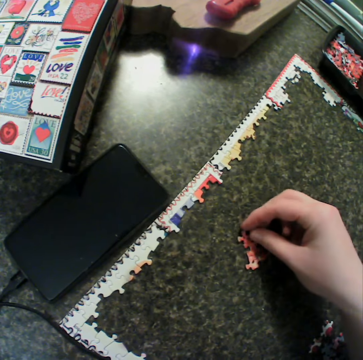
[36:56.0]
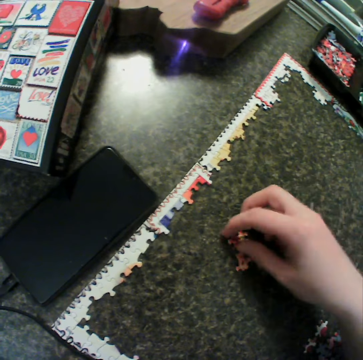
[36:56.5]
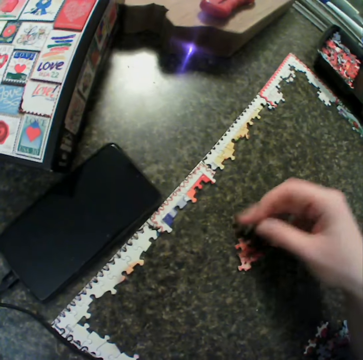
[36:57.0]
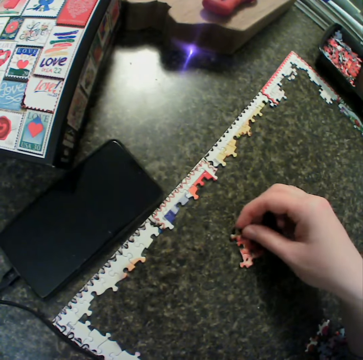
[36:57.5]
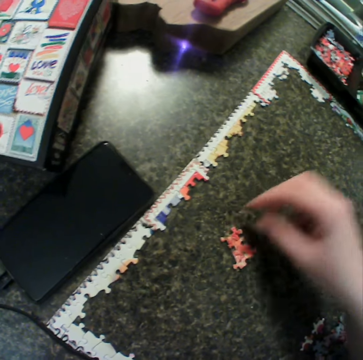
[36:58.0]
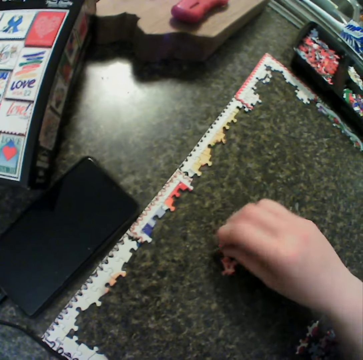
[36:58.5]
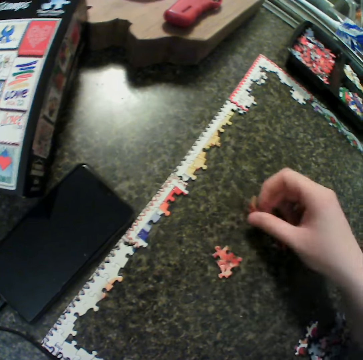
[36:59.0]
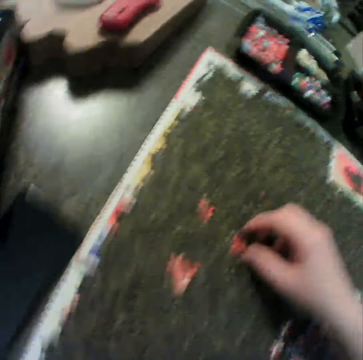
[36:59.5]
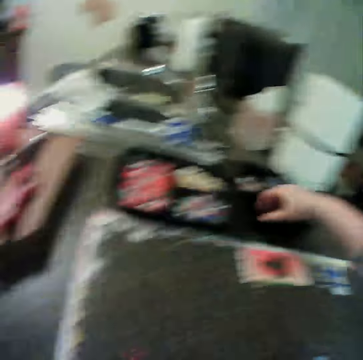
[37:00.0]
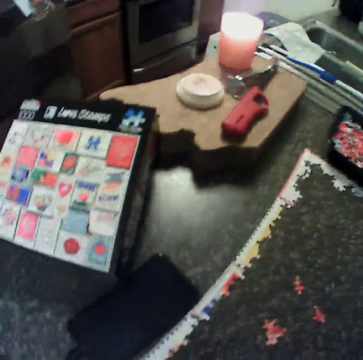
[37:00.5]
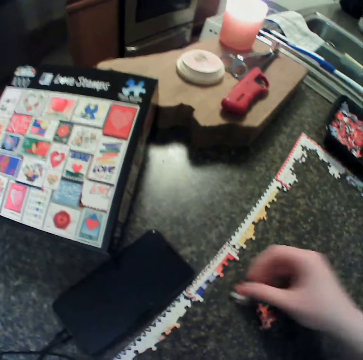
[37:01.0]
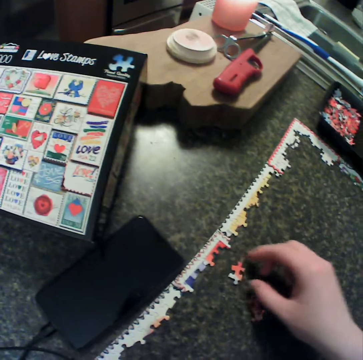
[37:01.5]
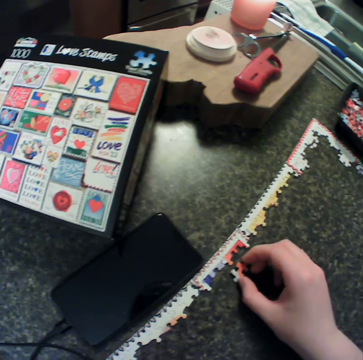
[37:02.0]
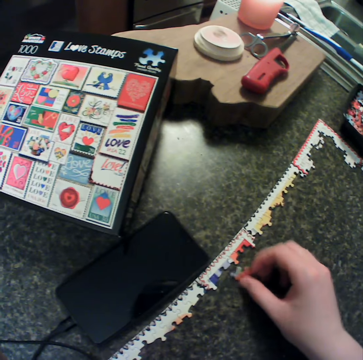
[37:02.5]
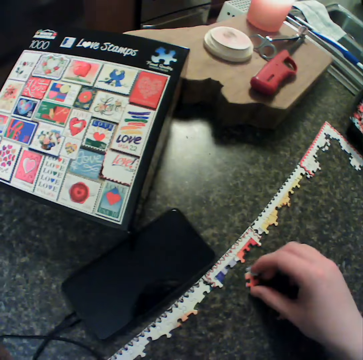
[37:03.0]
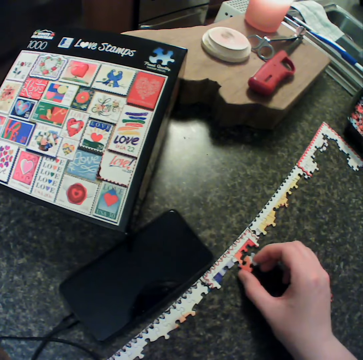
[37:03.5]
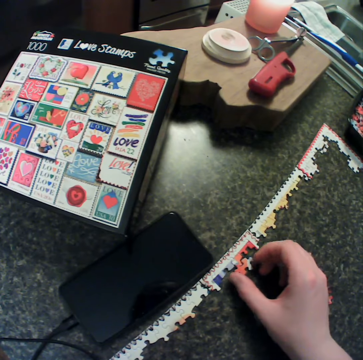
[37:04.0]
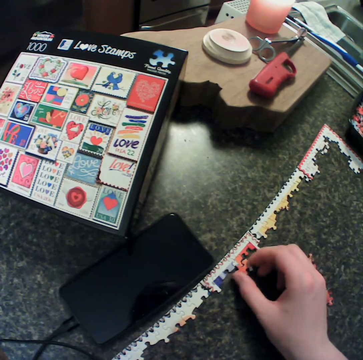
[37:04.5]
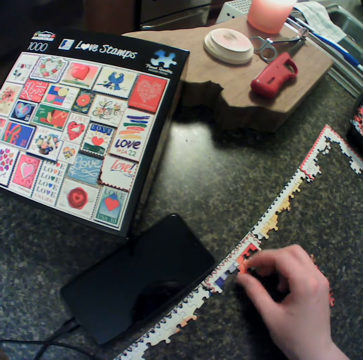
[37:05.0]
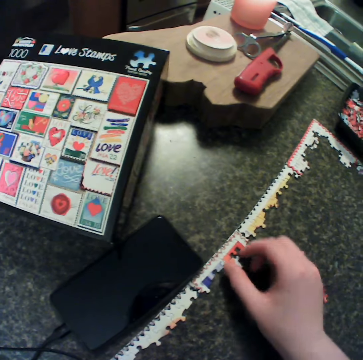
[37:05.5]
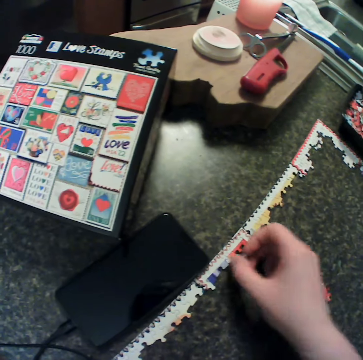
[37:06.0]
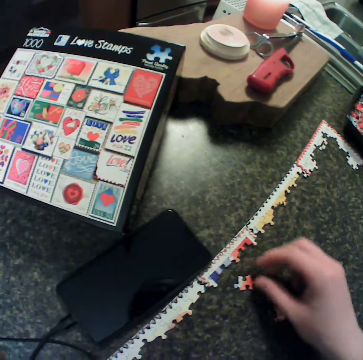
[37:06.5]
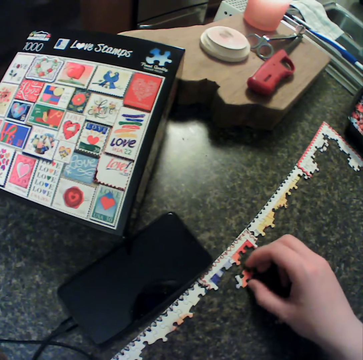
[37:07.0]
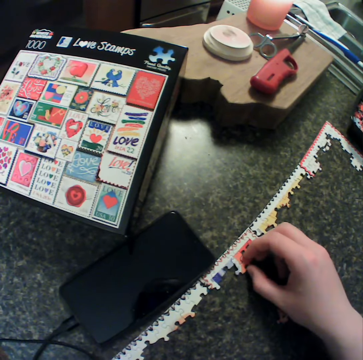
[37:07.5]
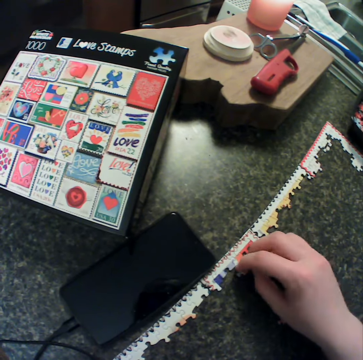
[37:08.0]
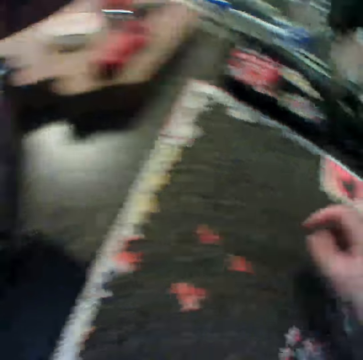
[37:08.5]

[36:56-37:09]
The camera wearer fits the puzzle piece. They pick up the puzzle piece. They fit the puzzle piece. They separate the puzzle piece. They pick up a piece from the table. They drop the piece on the table. They carry a piece from the container. They look at the chart. They drop the puzzle piece. They move the puzzle piece. They fit the puzzle piece on the jigsaw. They turn the puzzle piece. They turn the puzzle piece again. They move the puzzle piece. They fix the piece with the rest. They separate the puzzle piece. They move the puzzle piece. They fit the puzzle piece.
